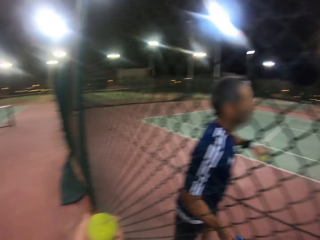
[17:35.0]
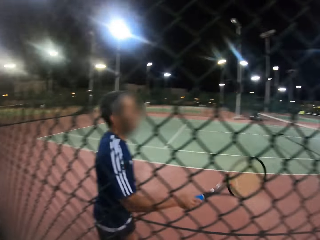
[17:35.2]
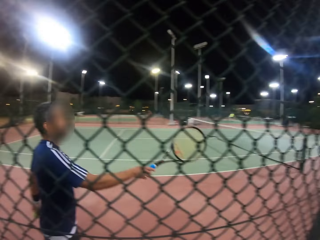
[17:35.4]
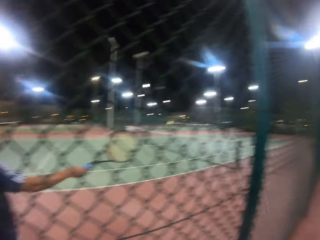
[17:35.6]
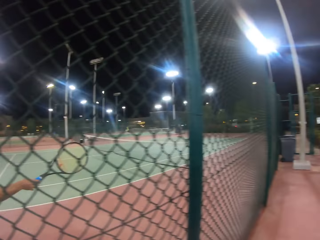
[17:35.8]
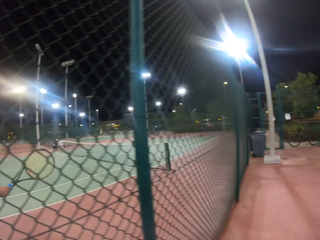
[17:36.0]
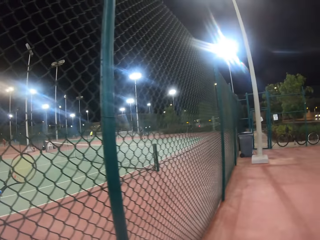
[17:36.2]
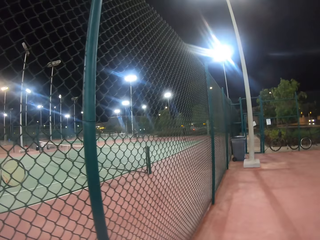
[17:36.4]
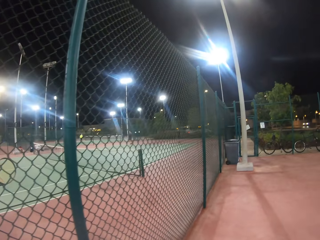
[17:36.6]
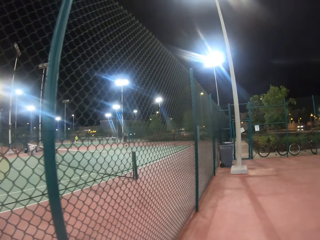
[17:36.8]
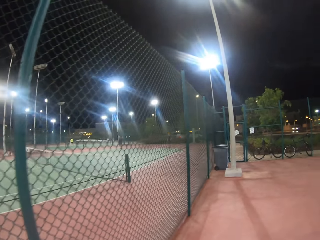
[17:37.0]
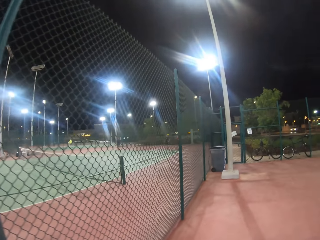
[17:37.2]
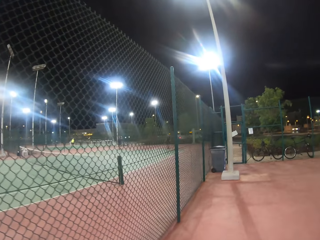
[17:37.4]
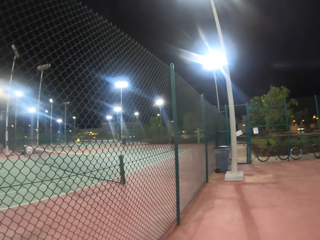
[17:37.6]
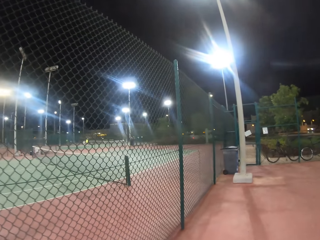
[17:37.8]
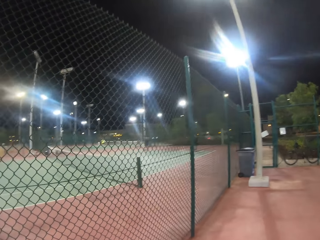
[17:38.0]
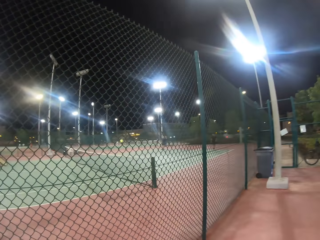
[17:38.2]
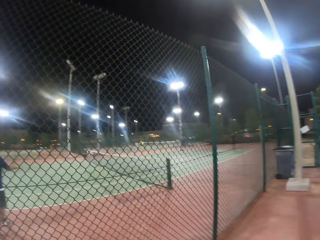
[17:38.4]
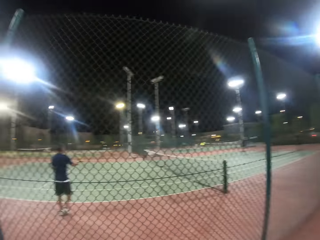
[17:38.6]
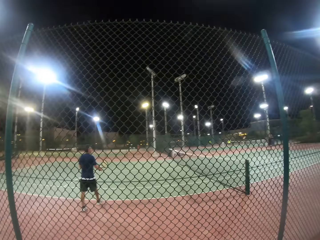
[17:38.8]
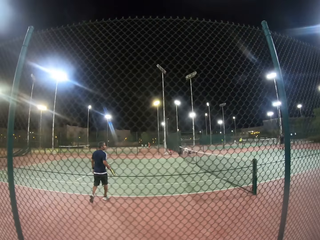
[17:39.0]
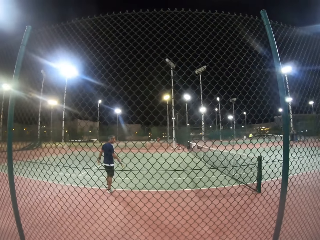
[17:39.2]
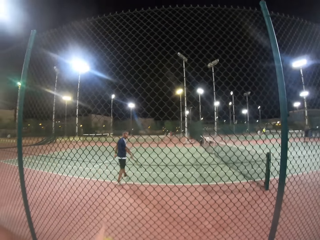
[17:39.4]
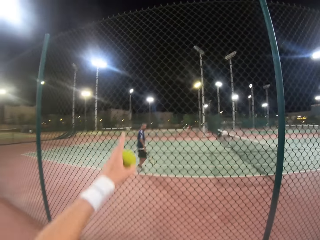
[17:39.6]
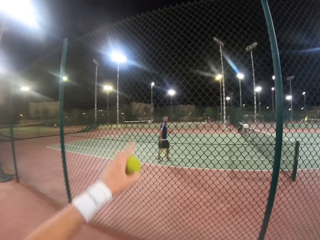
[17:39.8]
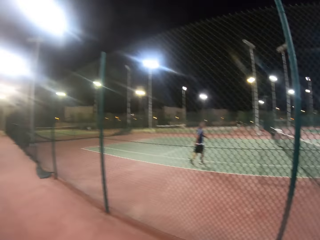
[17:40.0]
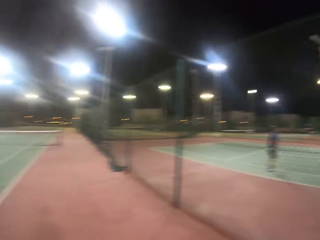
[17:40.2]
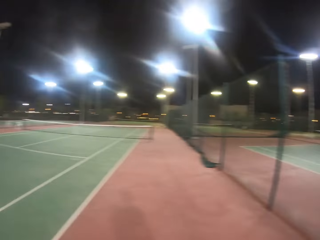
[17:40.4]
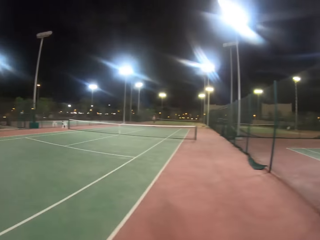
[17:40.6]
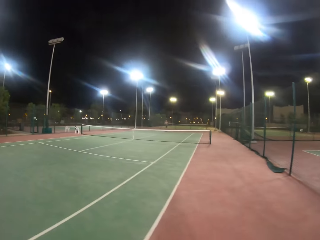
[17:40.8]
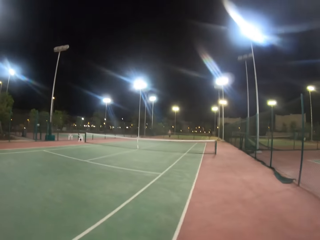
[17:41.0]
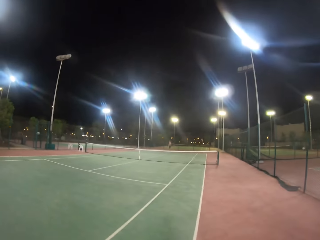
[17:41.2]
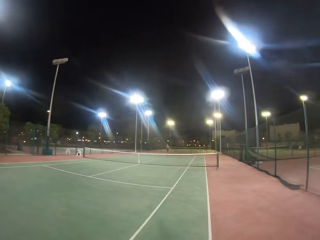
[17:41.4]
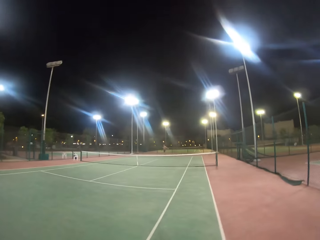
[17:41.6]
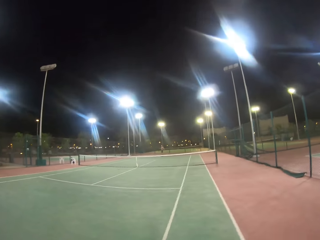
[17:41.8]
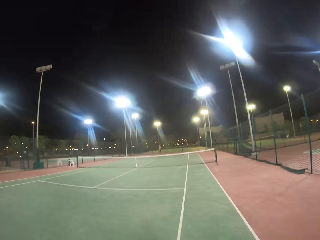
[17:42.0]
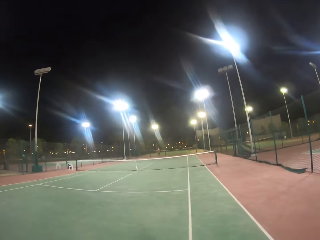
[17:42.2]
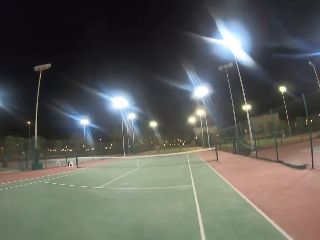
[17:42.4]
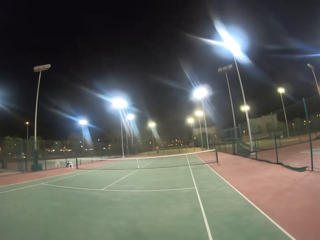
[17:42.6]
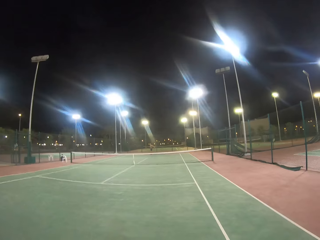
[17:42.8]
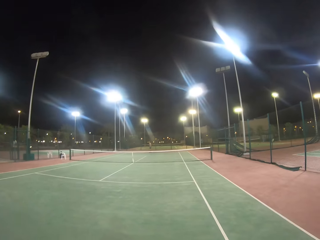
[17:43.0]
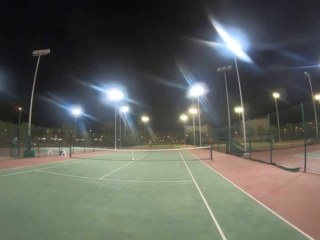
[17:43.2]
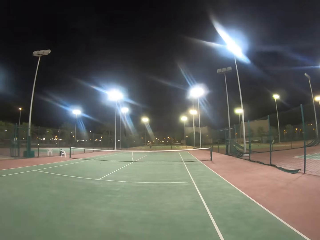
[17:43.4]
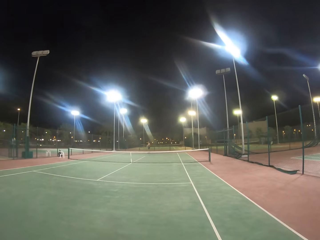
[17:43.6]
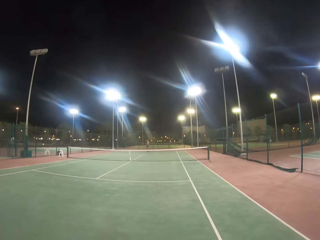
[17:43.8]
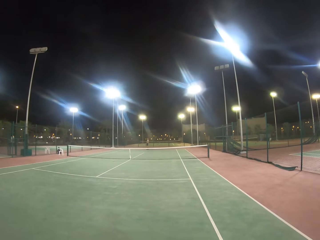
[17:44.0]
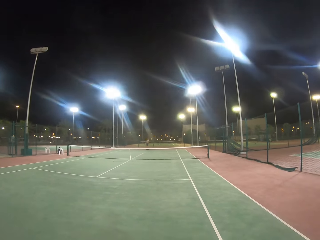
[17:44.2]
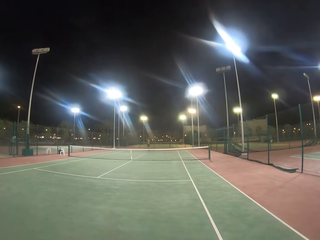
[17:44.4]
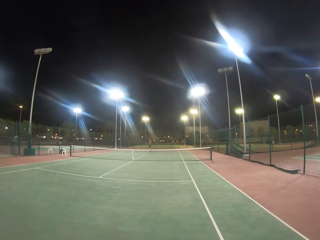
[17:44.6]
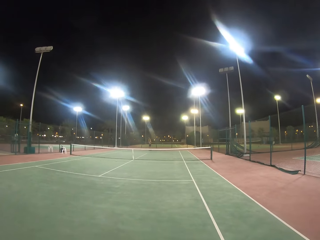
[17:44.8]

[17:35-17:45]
The camera wearer walks in the badminton court. They point at another badminton court. They walk around the badminton court.

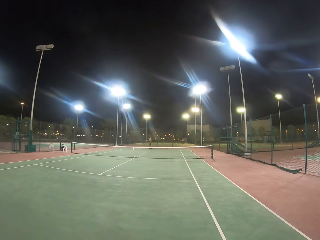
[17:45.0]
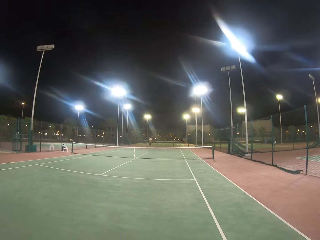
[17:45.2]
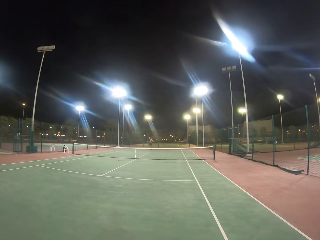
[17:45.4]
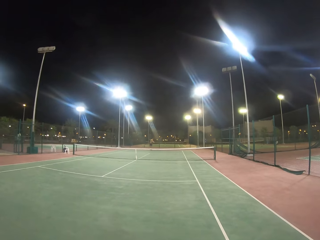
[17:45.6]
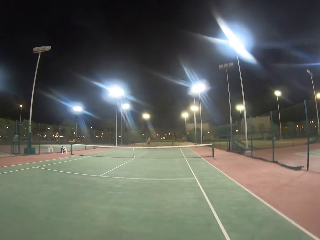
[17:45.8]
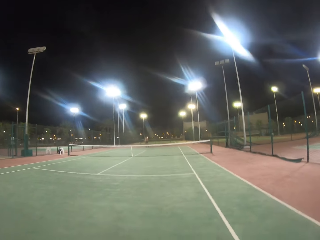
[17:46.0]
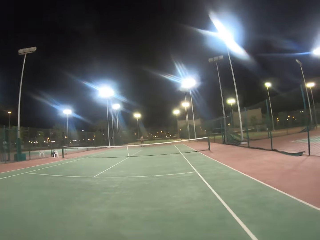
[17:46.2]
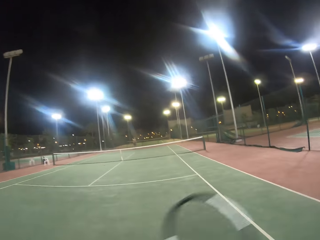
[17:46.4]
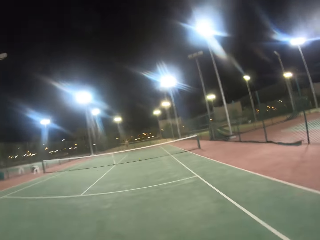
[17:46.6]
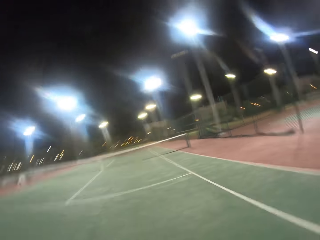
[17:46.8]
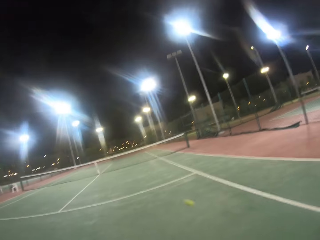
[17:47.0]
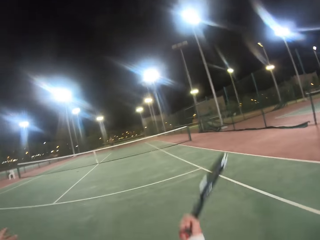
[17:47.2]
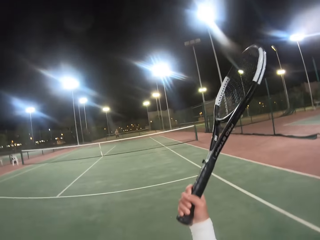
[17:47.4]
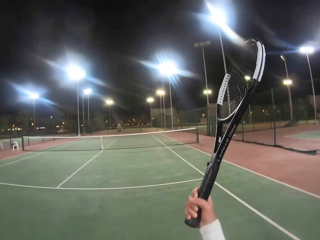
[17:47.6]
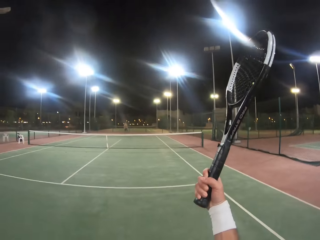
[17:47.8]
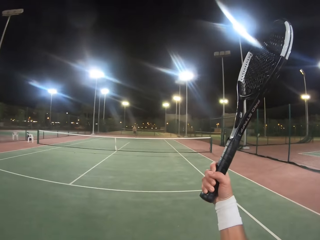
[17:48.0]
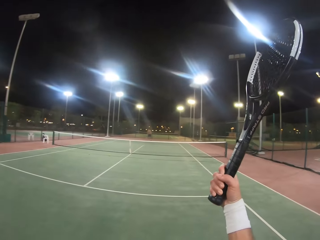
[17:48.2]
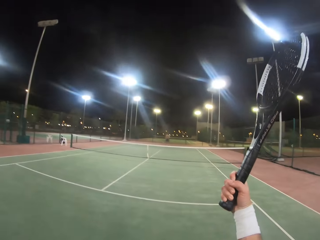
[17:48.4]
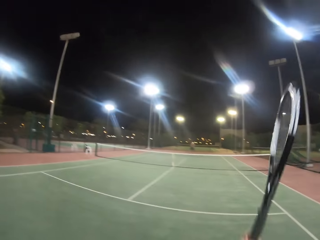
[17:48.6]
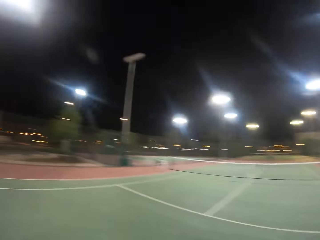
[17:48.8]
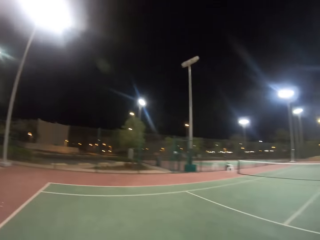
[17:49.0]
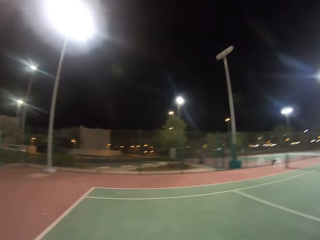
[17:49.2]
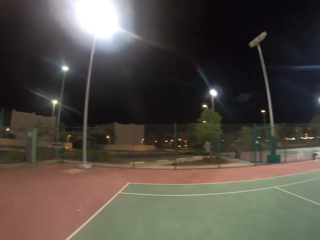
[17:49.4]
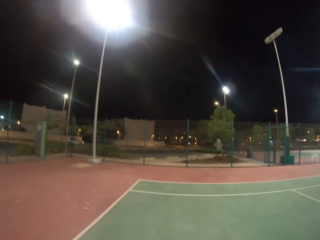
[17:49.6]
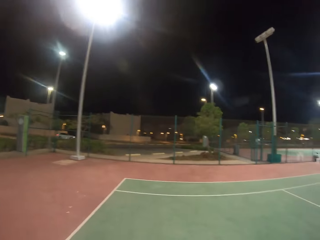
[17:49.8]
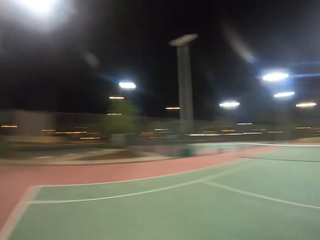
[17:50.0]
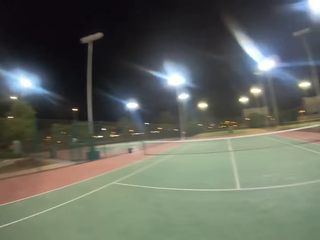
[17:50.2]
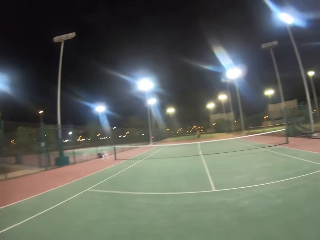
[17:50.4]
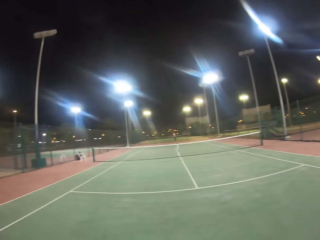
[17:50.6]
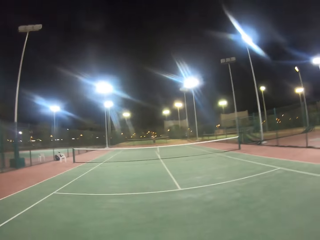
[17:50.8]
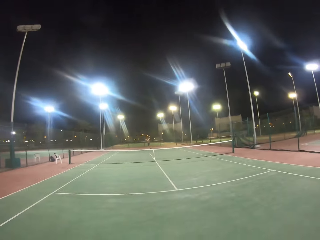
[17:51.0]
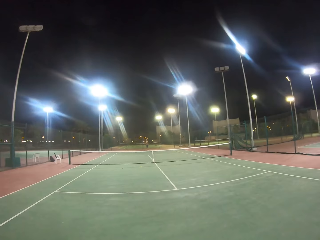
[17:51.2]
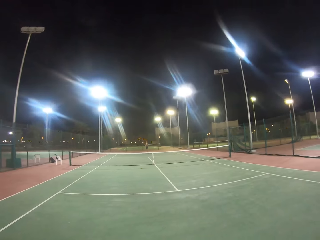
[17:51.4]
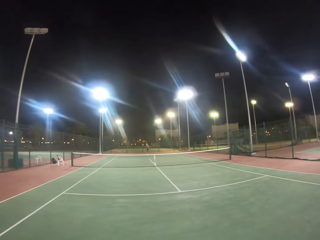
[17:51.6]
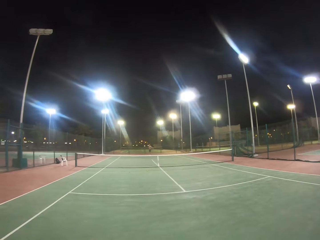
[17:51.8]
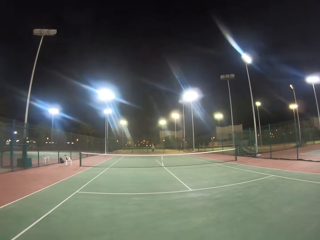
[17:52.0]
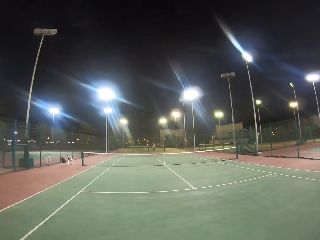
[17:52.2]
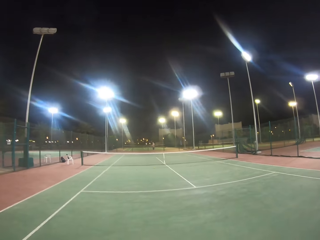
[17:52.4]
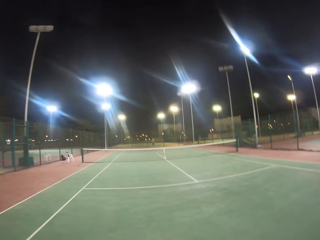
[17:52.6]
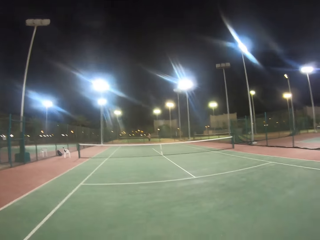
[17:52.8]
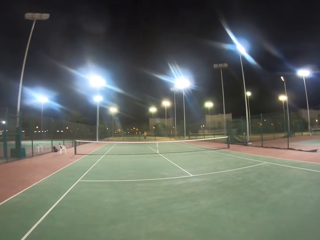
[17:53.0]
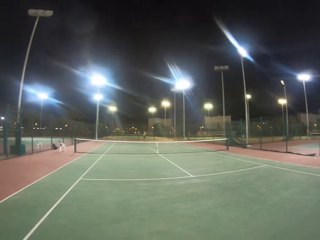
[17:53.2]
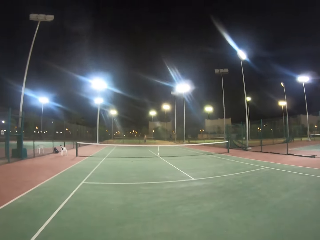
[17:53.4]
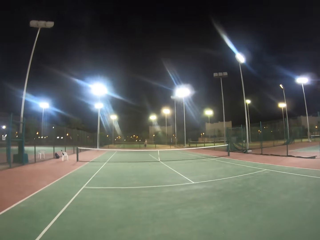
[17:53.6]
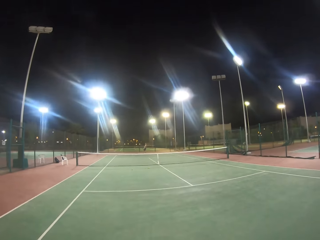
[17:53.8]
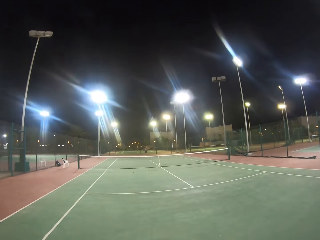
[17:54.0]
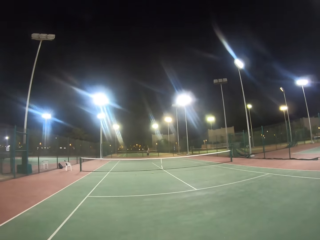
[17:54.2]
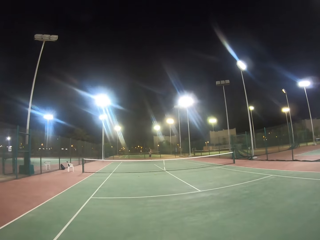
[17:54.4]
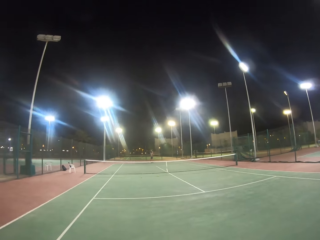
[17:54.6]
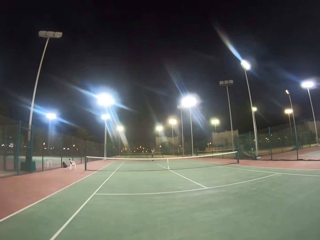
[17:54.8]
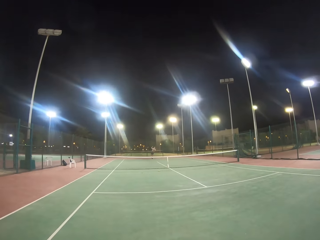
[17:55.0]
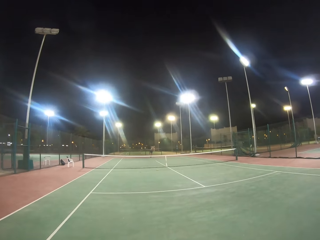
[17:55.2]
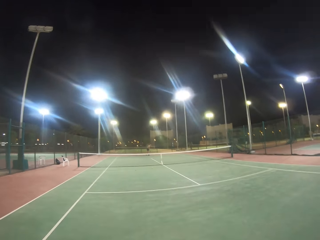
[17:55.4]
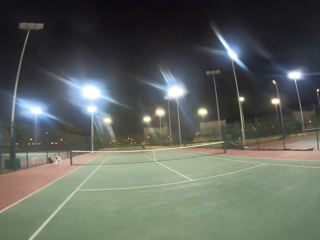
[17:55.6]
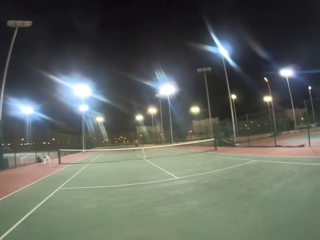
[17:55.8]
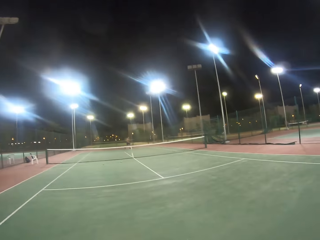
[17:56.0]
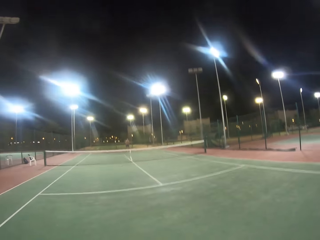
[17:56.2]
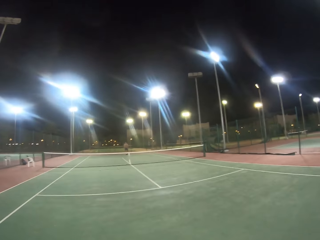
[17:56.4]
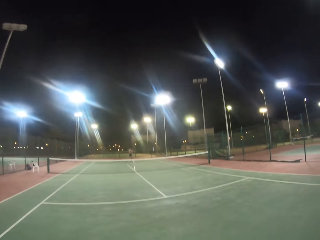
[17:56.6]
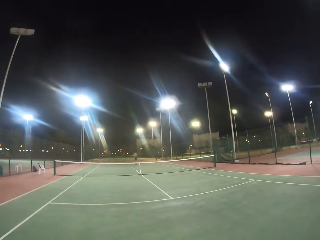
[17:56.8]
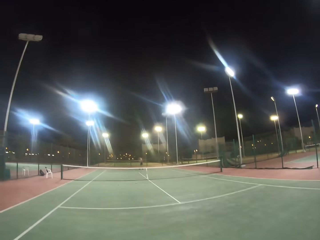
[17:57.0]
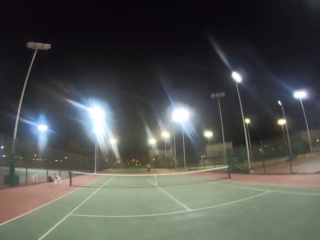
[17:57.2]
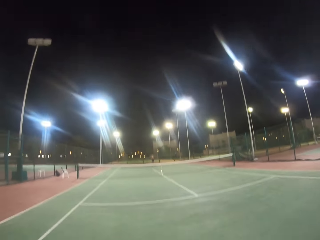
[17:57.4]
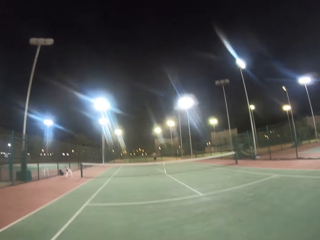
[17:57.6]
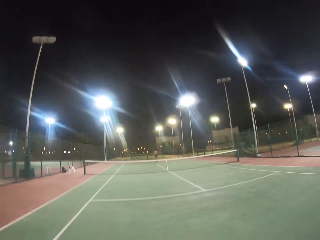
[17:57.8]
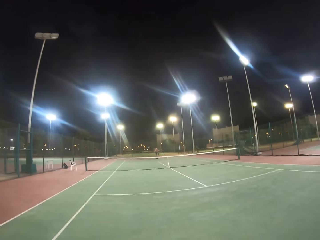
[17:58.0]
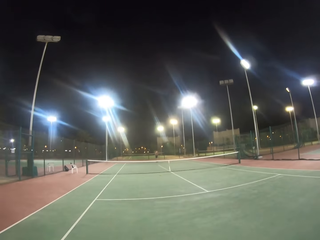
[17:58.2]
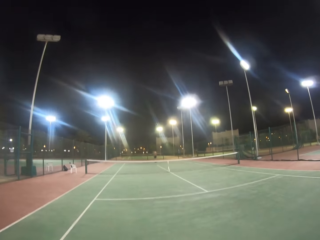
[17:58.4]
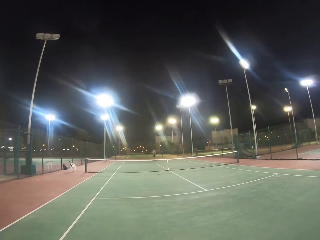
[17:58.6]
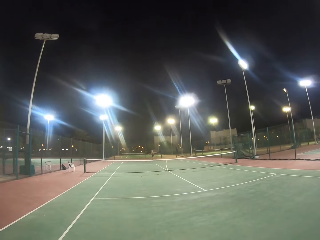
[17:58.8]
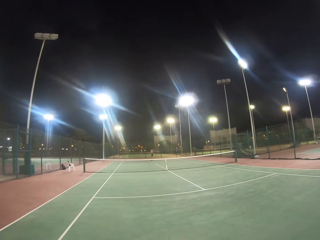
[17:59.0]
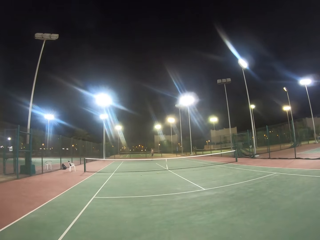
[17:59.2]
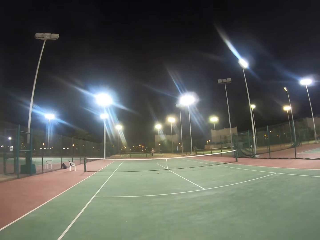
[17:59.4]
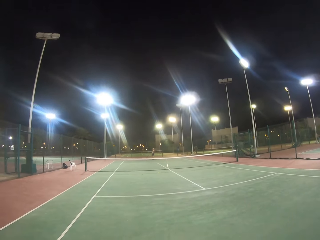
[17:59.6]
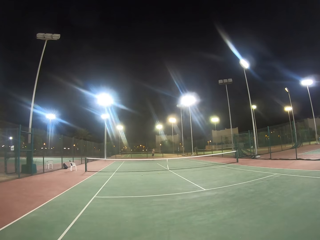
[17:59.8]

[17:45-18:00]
A man hits the ball with a badminton racket. The camera wearer hits the ball with the badminton racket. They look around the badminton court. The man hits the ball with the badminton racket.
